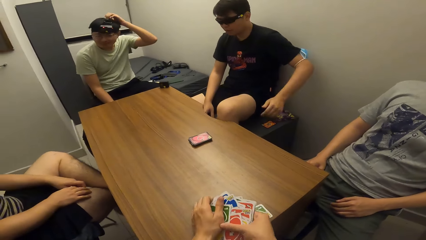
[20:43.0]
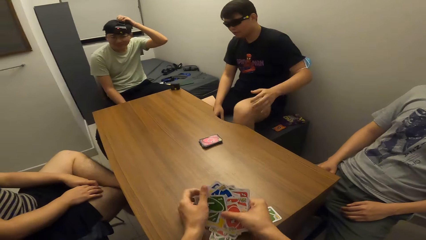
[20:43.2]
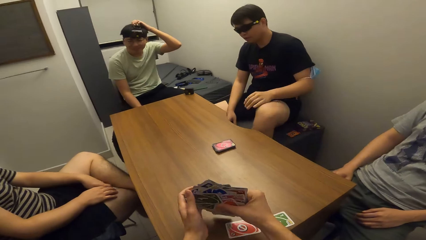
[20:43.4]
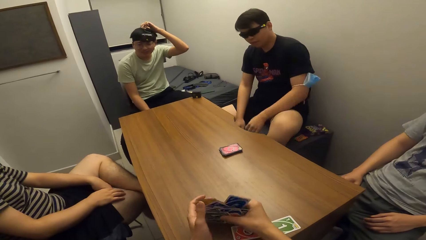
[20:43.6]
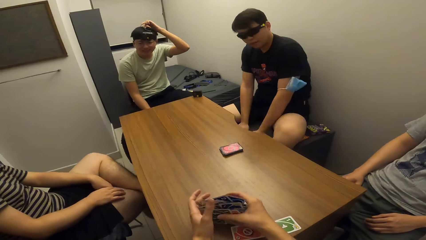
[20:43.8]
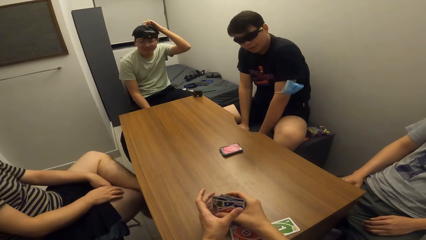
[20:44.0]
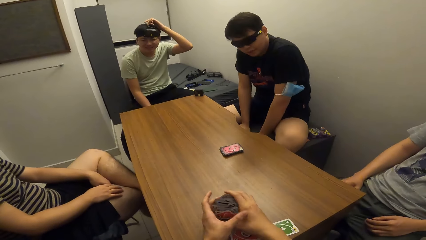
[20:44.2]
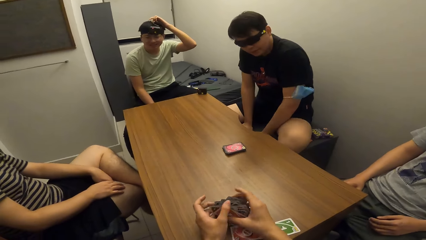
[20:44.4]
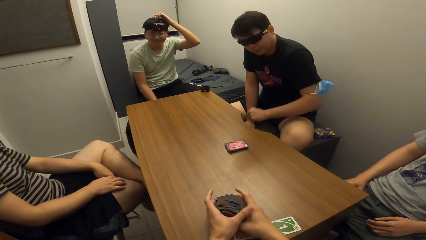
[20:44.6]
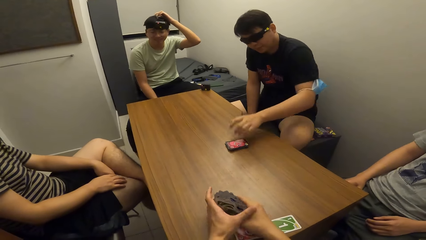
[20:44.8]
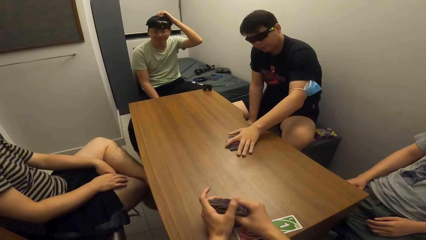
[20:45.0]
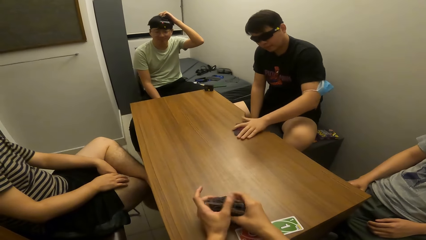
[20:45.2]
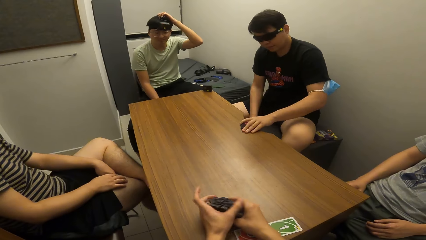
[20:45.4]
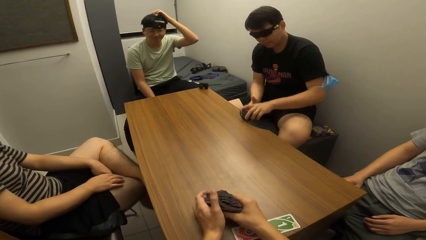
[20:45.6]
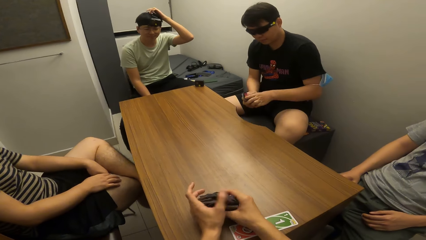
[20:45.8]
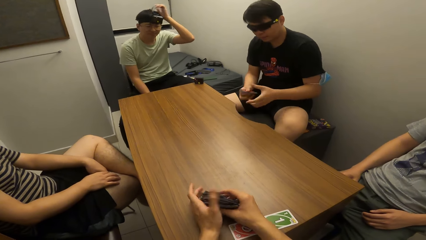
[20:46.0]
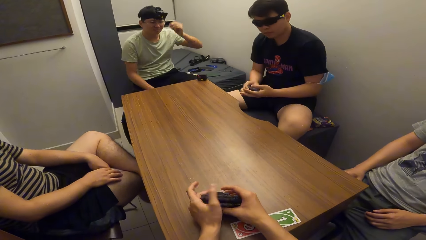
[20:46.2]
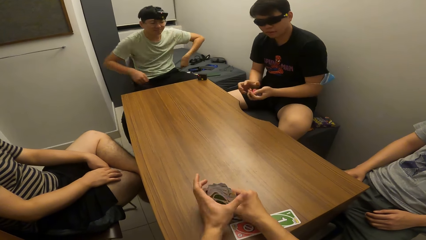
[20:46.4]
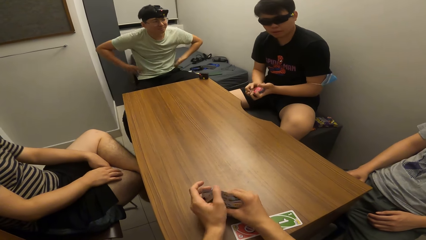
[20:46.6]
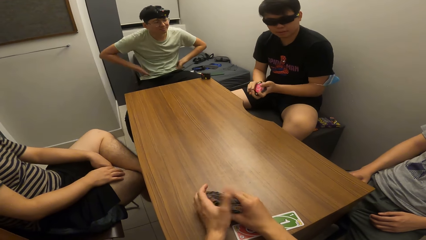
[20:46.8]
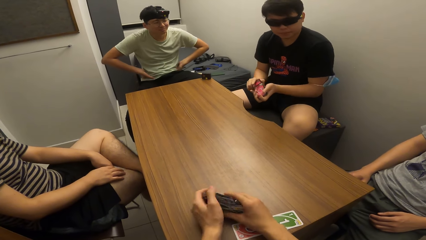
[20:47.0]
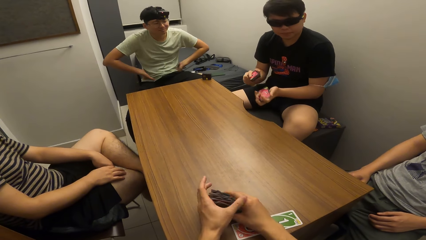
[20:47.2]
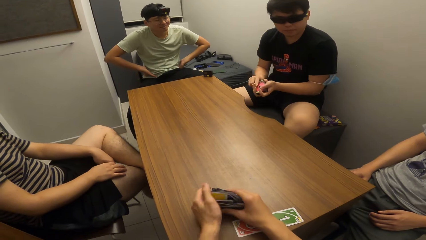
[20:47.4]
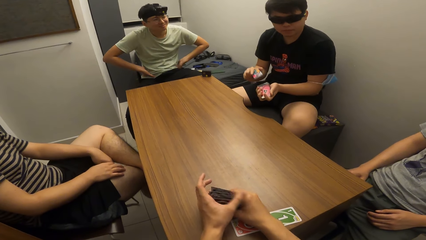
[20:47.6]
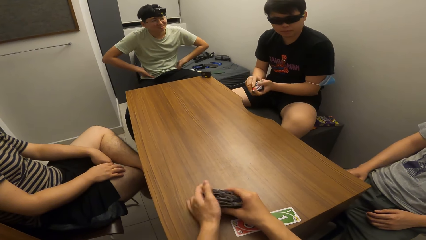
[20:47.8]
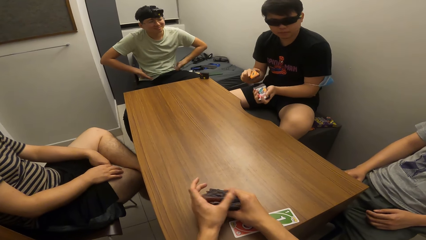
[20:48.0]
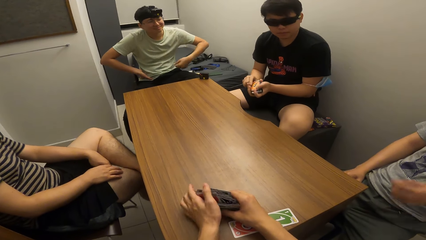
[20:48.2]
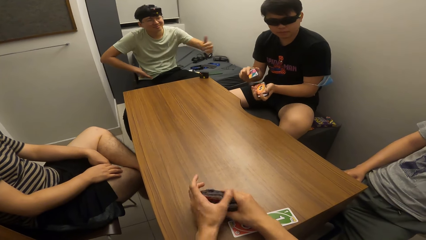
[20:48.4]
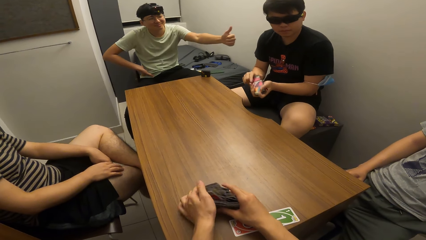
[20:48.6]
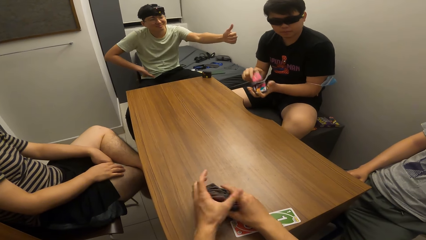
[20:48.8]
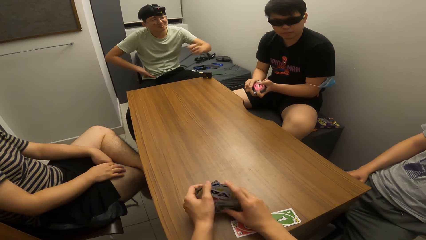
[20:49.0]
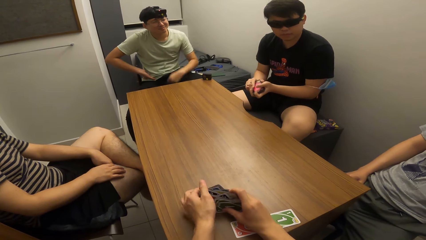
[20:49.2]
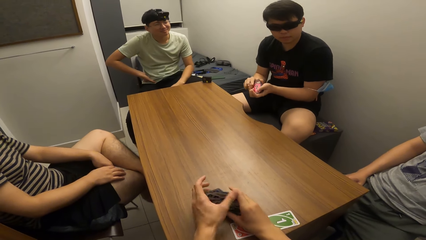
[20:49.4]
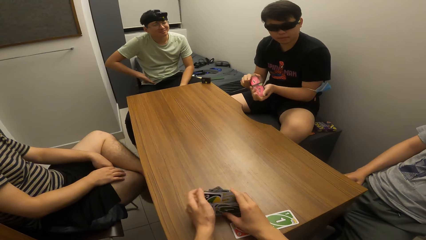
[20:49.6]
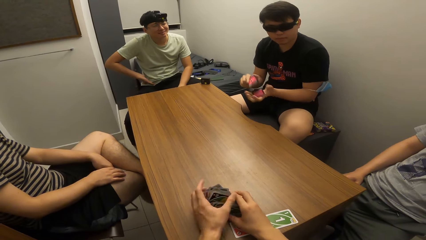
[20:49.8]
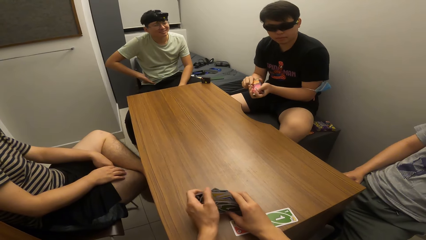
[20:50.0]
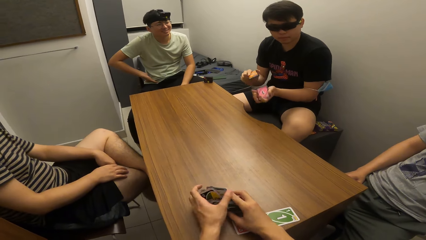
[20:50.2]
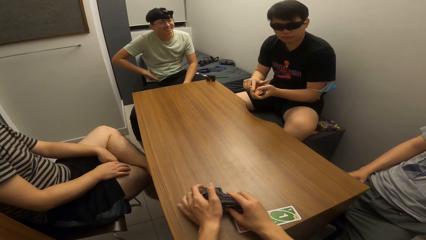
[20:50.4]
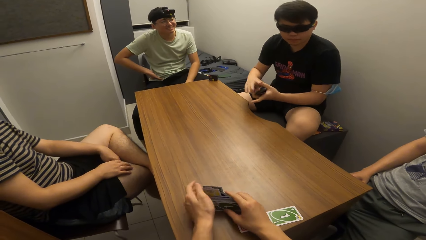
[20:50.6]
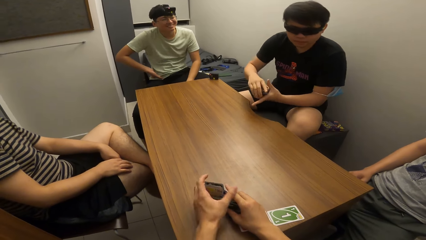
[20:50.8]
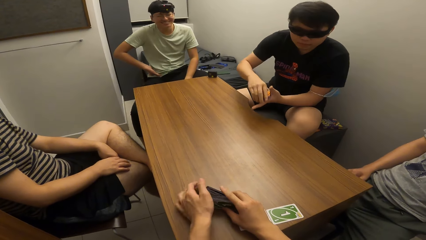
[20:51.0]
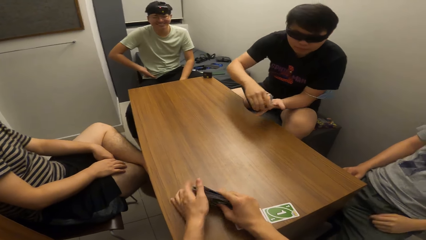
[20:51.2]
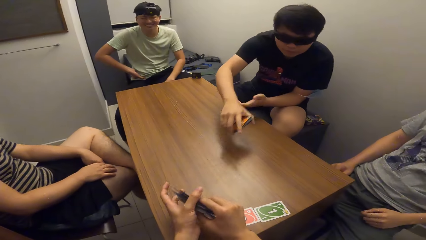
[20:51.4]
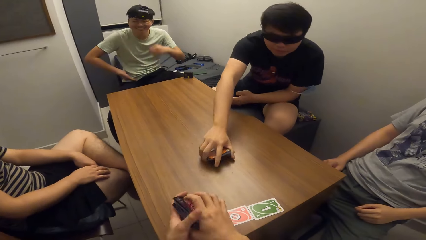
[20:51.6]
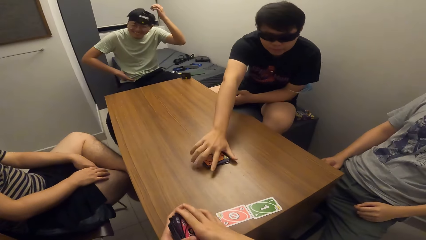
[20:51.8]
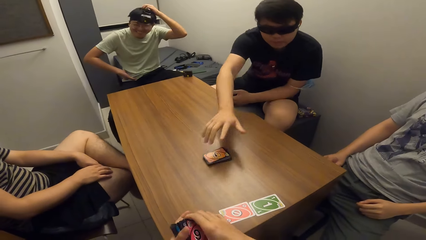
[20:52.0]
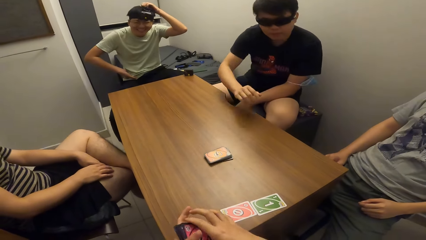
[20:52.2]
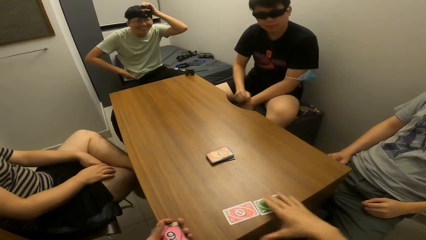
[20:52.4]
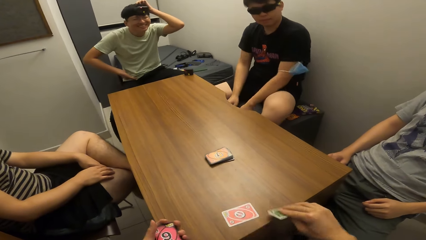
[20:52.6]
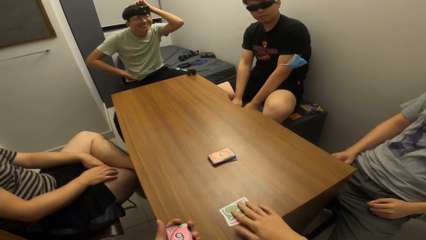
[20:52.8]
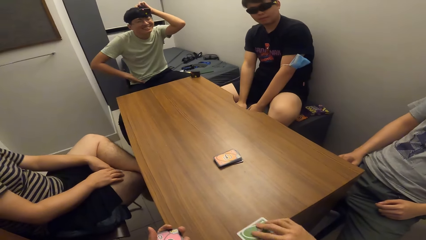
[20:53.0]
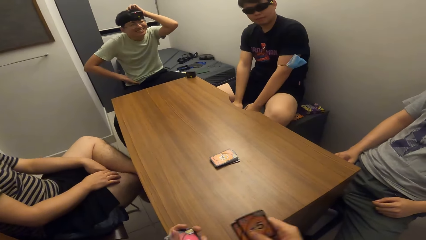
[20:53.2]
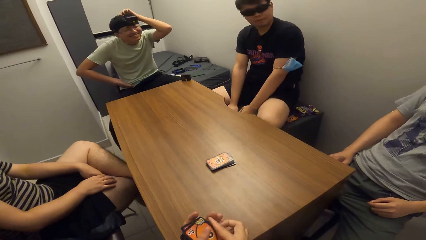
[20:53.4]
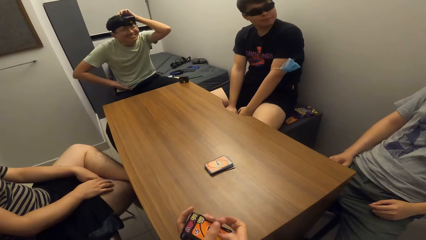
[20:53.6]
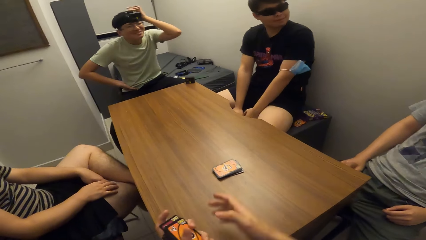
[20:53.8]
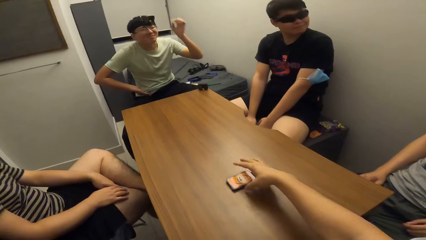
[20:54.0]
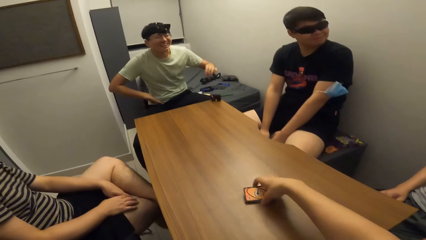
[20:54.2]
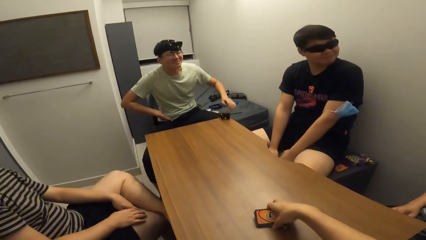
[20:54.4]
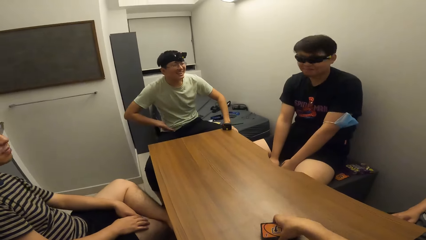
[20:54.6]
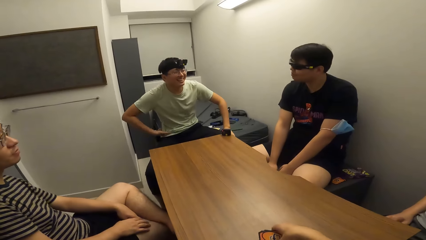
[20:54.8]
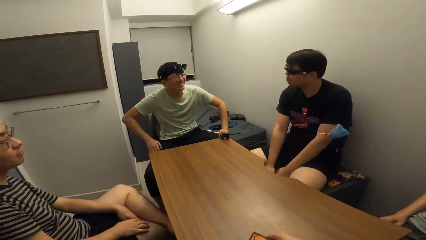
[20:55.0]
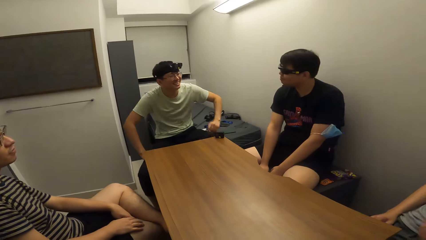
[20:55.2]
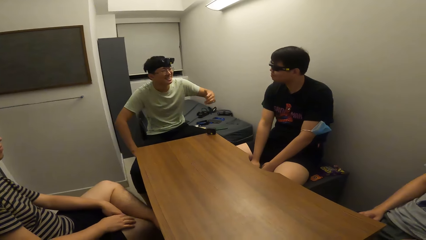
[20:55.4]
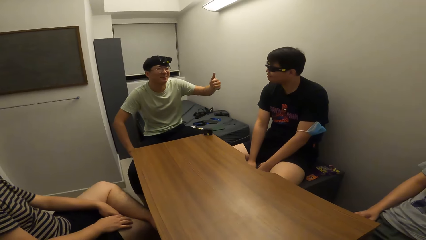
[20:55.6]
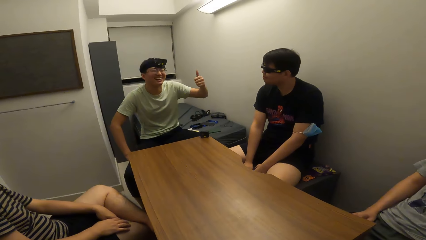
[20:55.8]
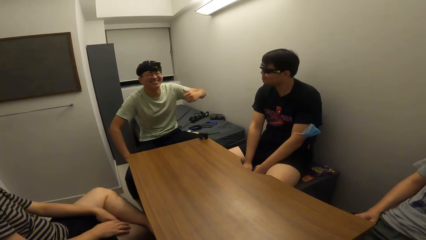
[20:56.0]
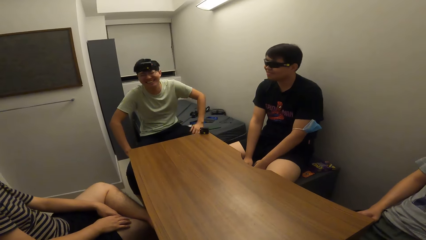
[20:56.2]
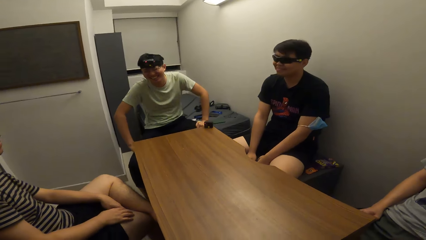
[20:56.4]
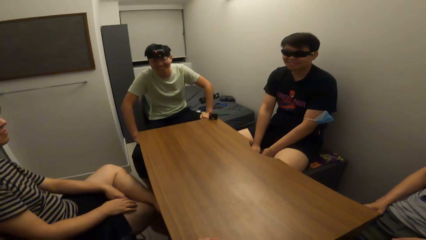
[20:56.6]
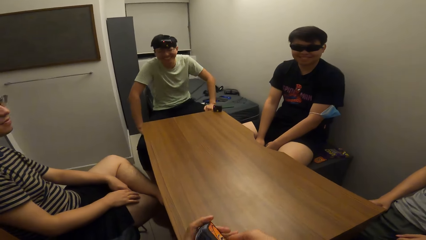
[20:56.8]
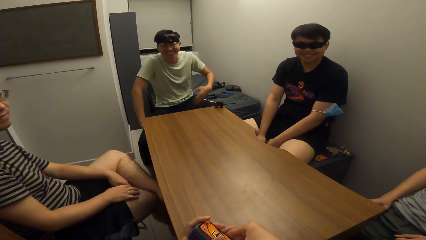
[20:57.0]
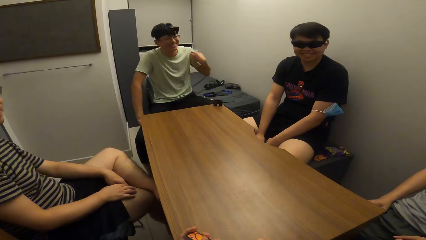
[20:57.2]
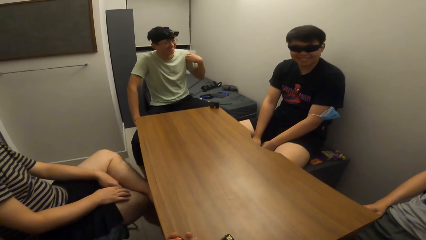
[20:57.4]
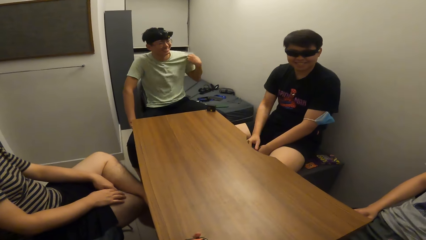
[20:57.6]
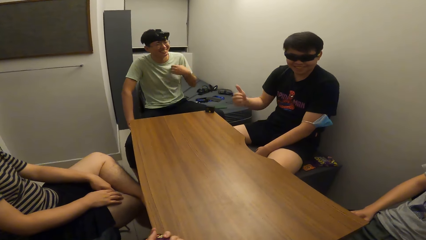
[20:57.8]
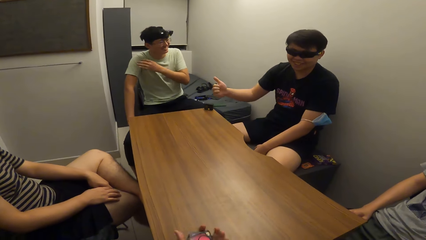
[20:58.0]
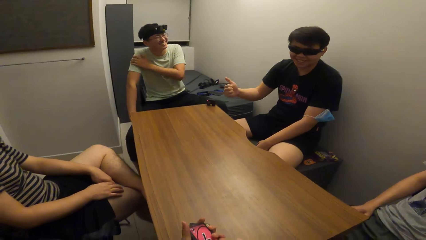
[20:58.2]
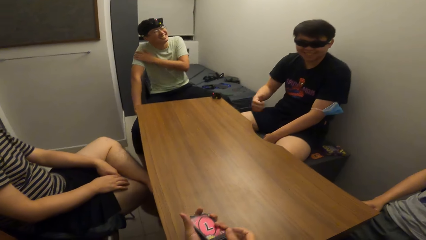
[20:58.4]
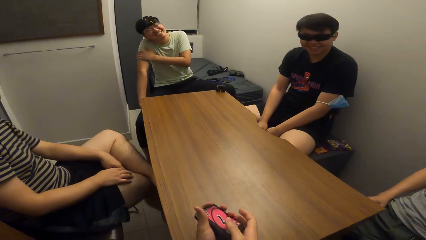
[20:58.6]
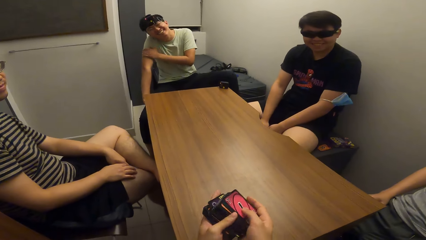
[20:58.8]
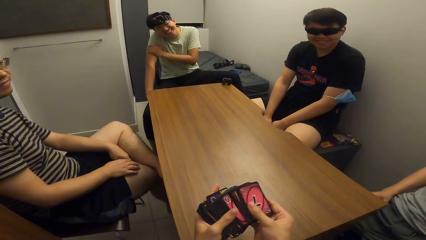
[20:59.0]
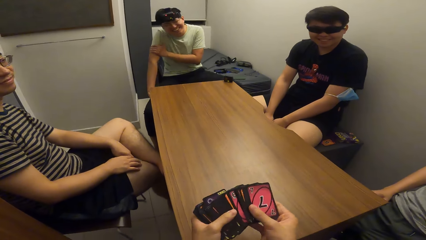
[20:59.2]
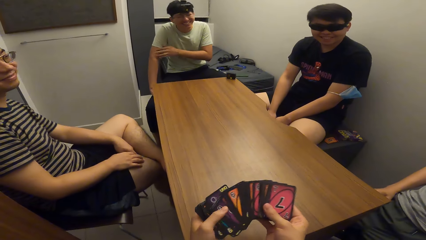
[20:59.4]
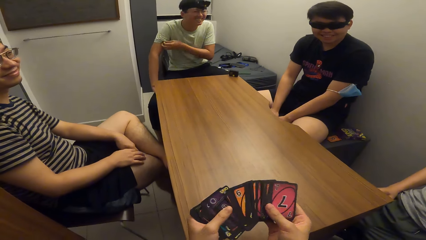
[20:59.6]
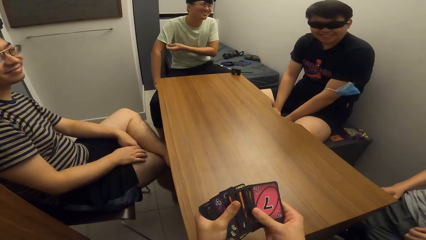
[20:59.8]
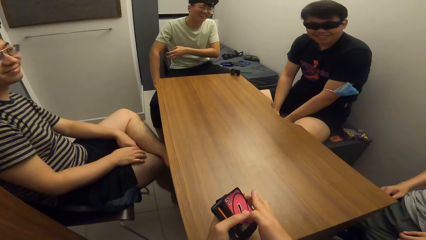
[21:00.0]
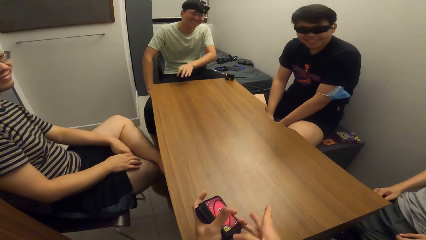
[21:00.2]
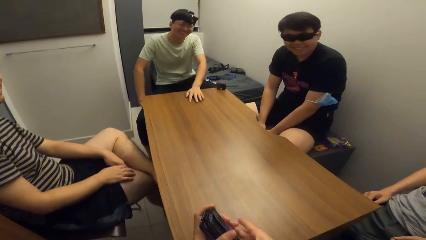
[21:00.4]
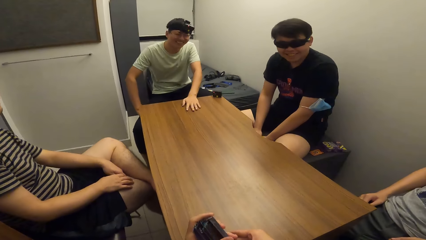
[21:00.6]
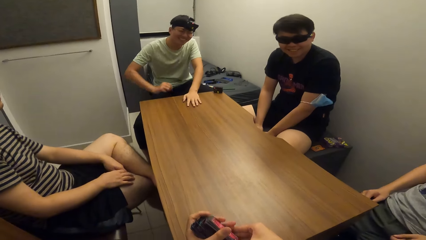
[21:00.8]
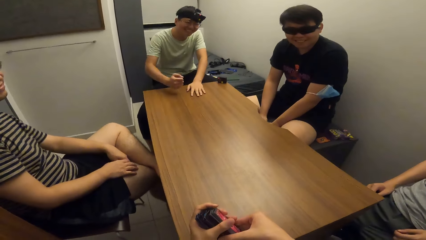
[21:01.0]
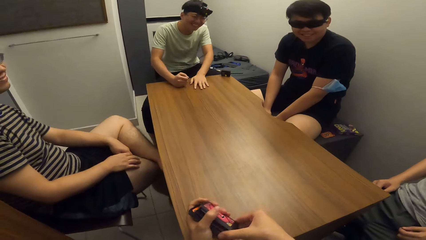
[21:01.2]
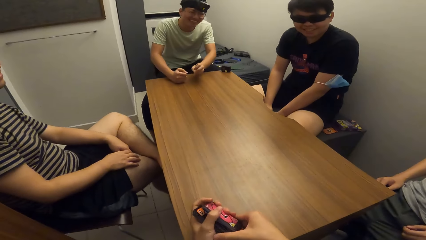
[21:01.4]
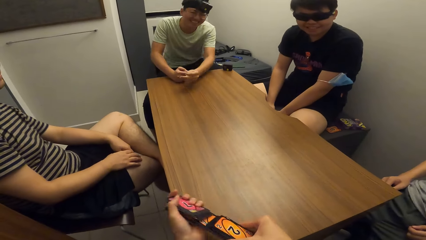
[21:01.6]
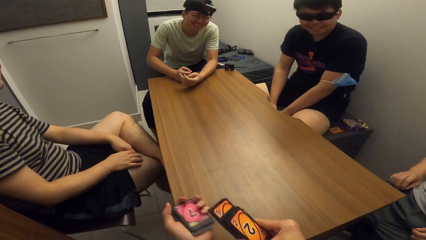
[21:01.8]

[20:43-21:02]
The camera wearer arranges the cards. A man picks up the card deck on the table with his left hand. The man shuffles the card deck with both hands and drops the card deck on the table with his right hand. The camera wearer picks up the playing card on the table with his right hand. He picks up the card deck on the table with his right hand. He shuffles the cards in the hands. Another man leans on the table.
